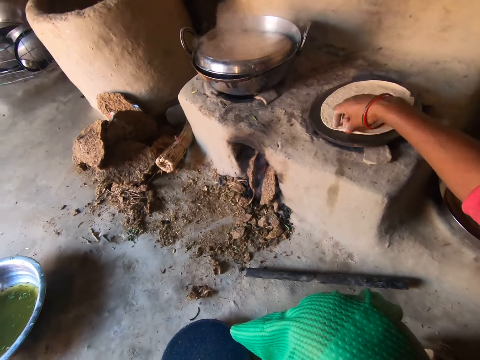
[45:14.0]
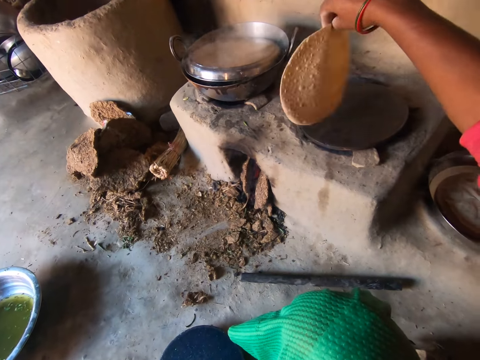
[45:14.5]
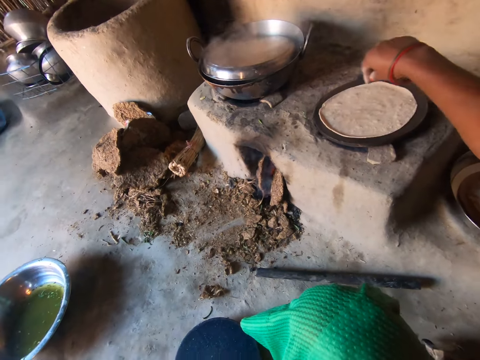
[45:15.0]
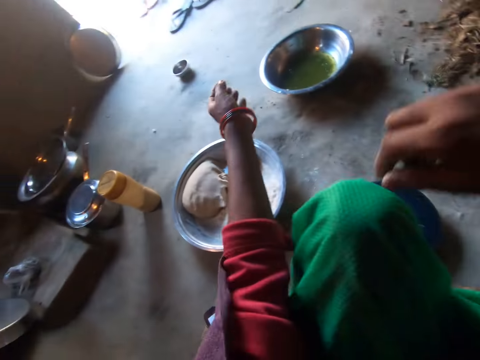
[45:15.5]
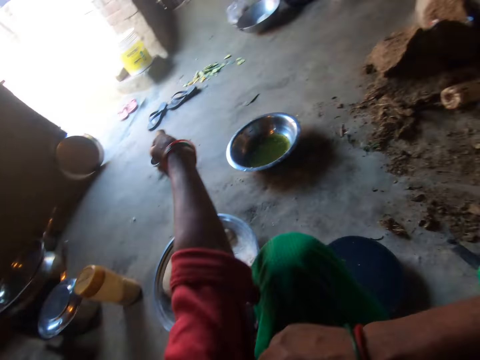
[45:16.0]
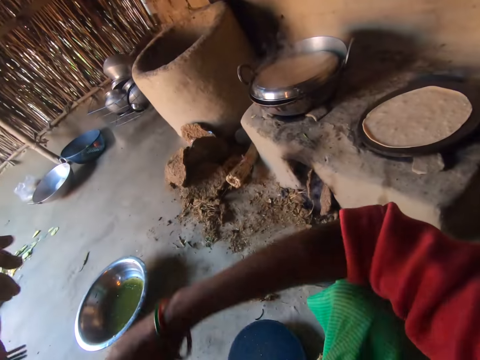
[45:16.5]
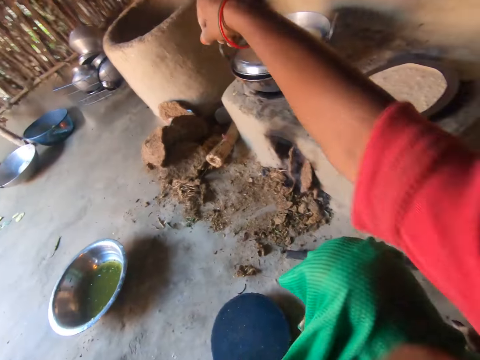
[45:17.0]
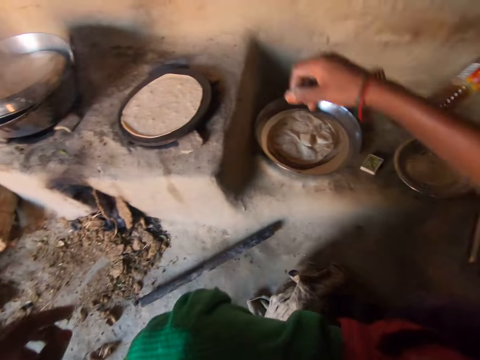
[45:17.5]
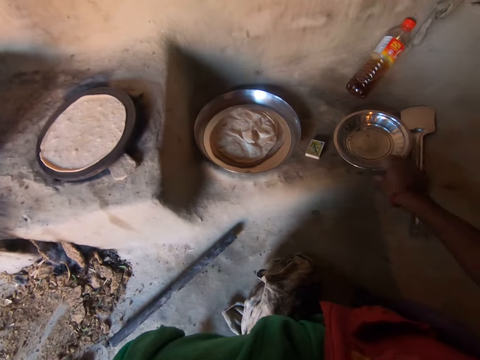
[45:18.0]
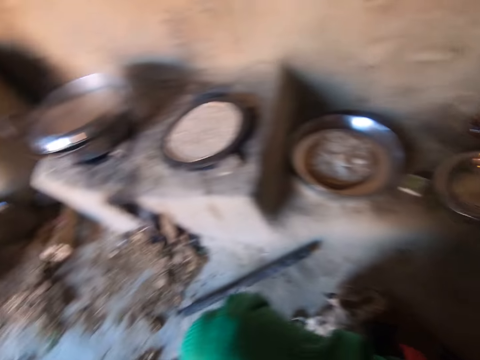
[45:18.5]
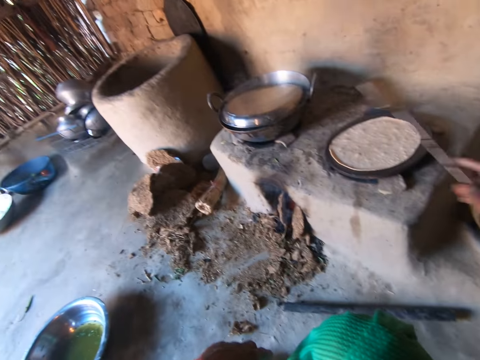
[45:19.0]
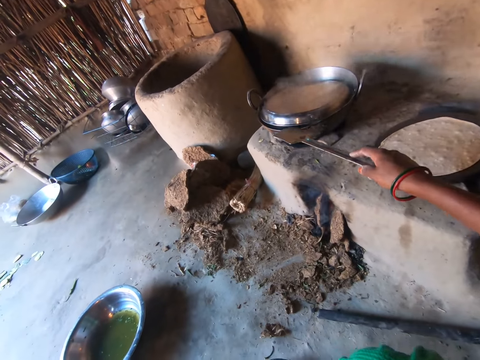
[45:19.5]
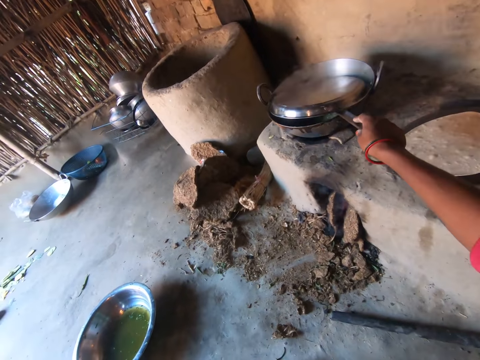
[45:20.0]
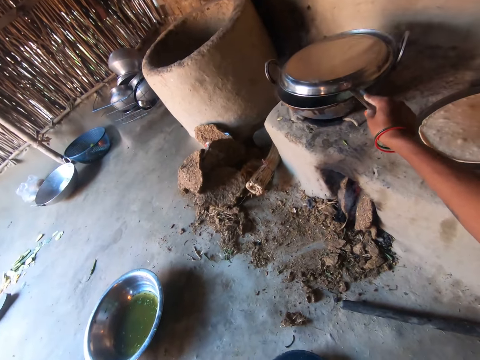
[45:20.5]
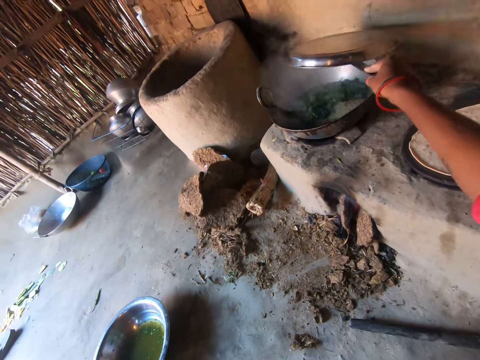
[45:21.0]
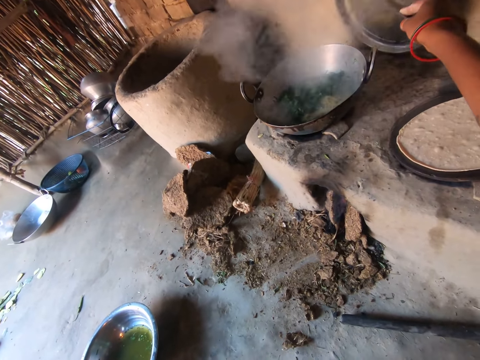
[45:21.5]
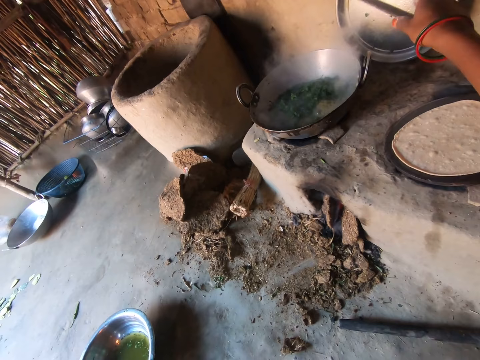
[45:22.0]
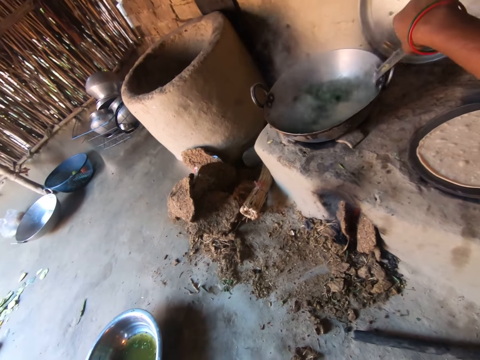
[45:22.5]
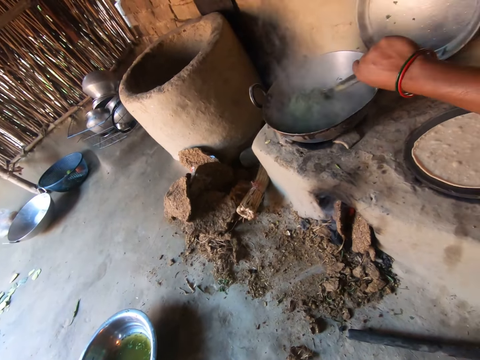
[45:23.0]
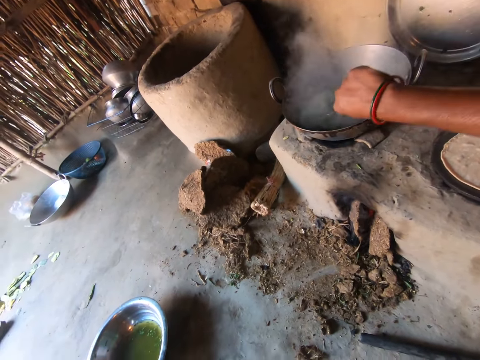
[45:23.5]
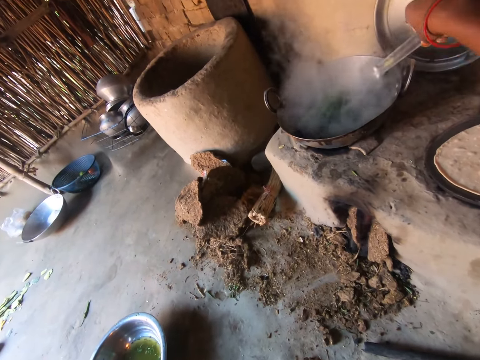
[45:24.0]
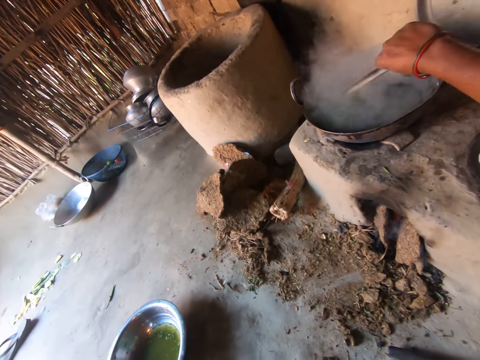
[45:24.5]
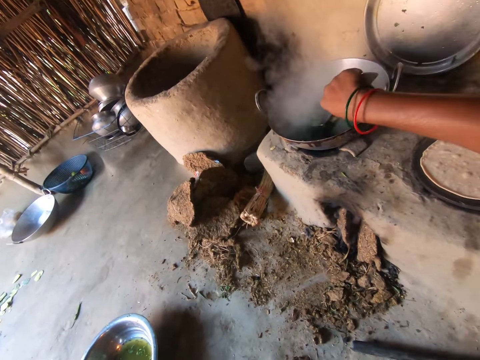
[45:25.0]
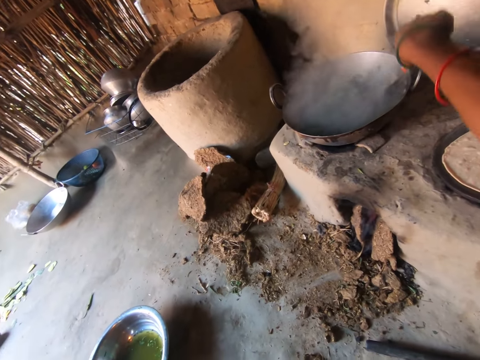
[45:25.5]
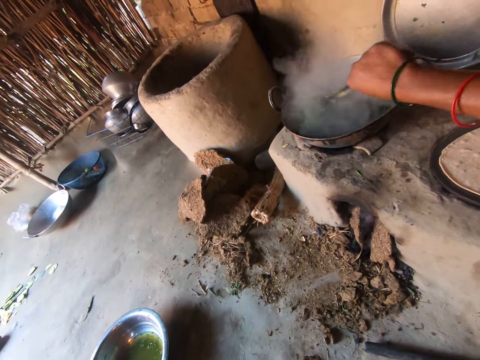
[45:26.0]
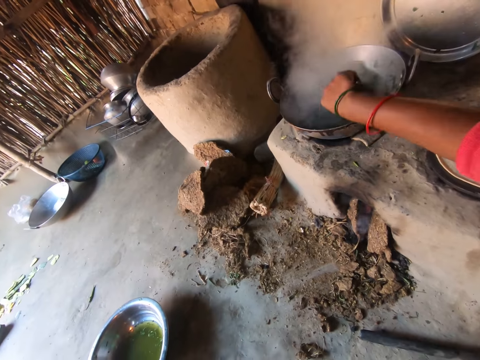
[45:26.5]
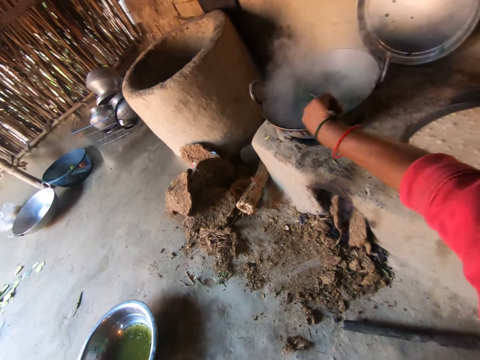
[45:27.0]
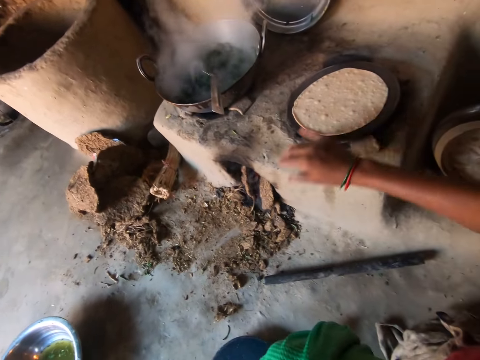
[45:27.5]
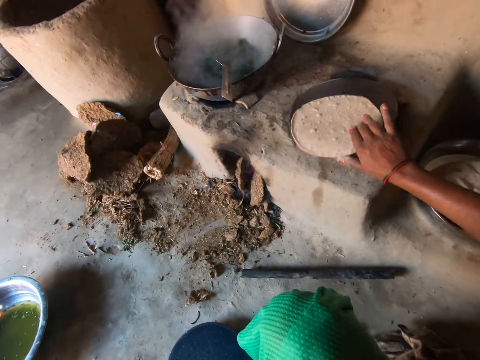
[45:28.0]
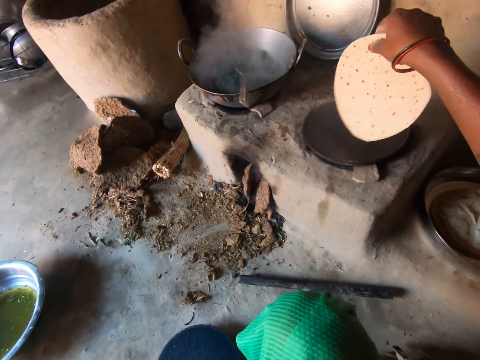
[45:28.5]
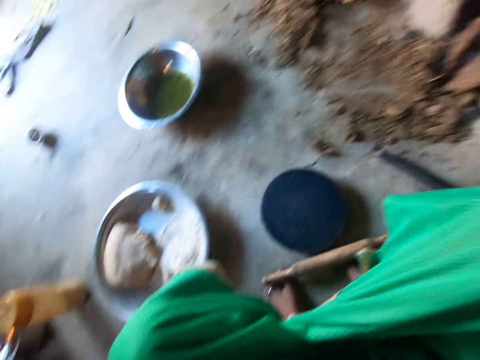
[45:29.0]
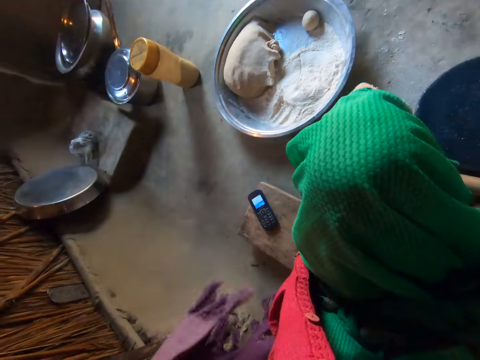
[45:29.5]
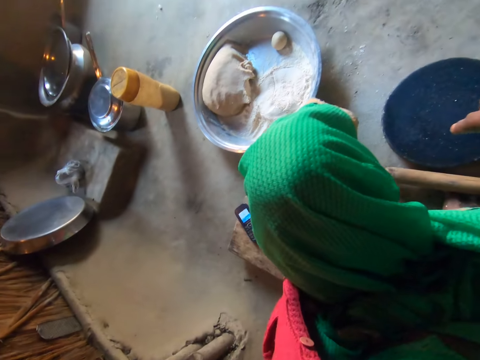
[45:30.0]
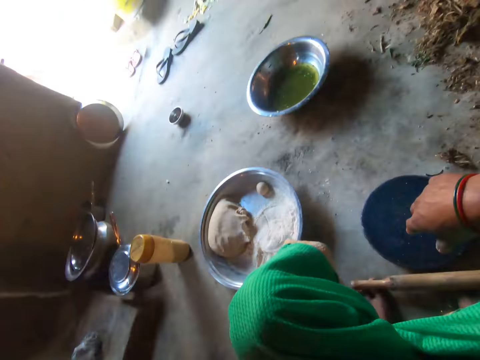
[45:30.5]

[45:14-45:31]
The camera wearer adjusts the chapati on the pan with her right hand. She adjusts her clothes' left sleeve with her right hand. She adjusts her clothes' right sleeve with her right hand. She takes a spoon or spatula on the floor with her right hand. She carries a pot lid or tray with the spoon. She puts the tray on a stove with the spatula. She stirs the food in the pot with the spoon. She mixes the vegetable with the spatula again. She drops the spoon in the pot. She adjusts the chapati on the pan with her right hand.

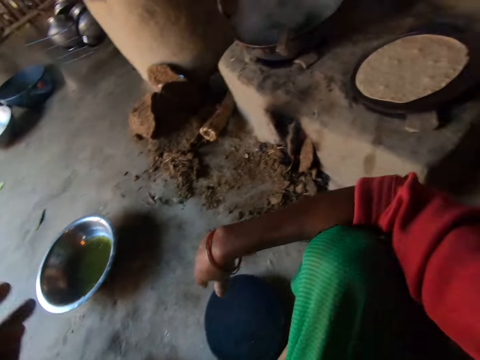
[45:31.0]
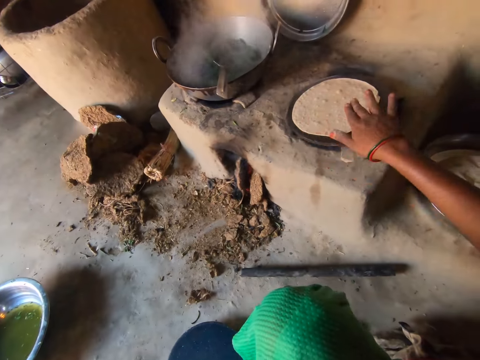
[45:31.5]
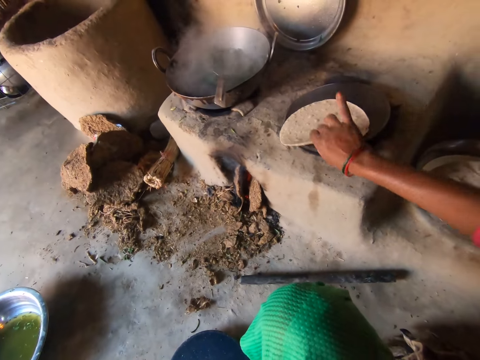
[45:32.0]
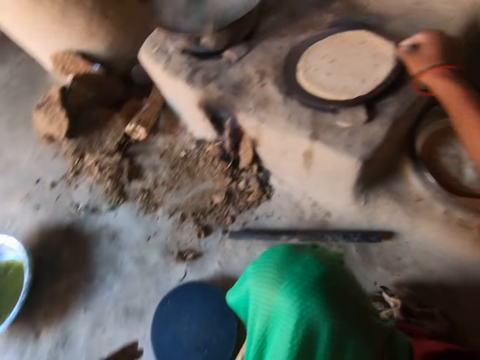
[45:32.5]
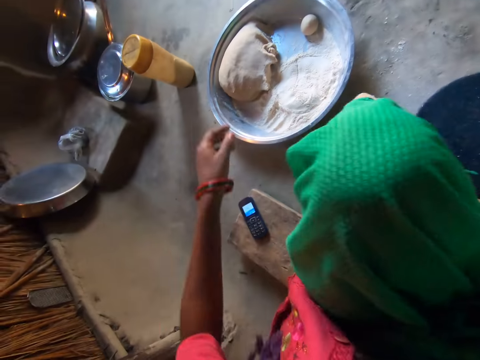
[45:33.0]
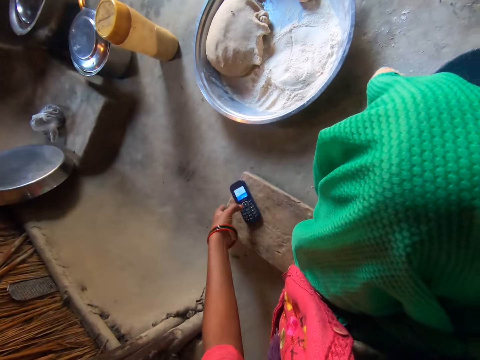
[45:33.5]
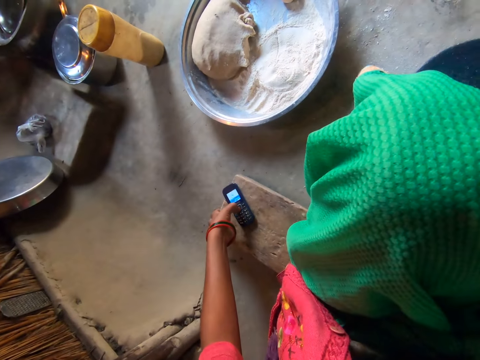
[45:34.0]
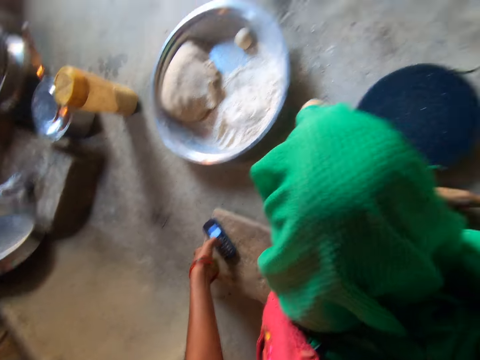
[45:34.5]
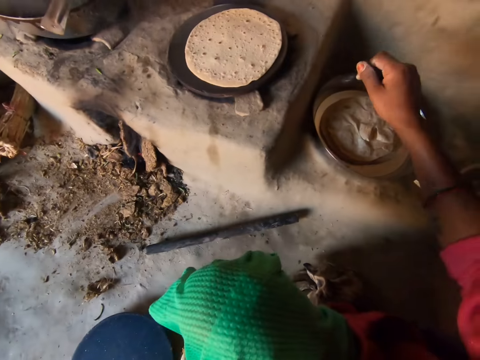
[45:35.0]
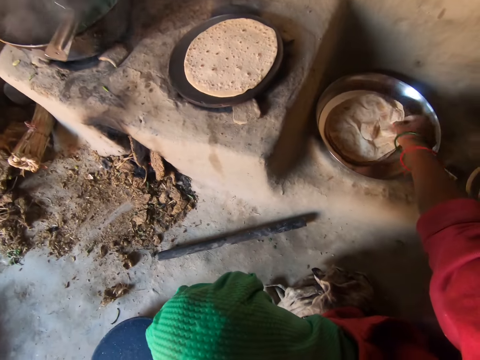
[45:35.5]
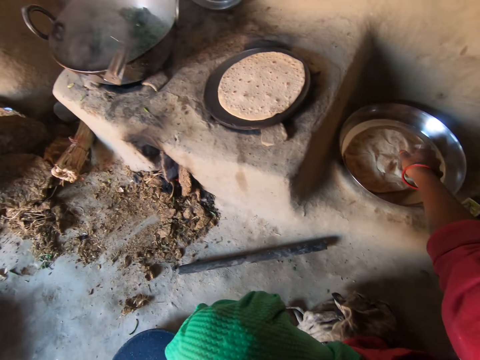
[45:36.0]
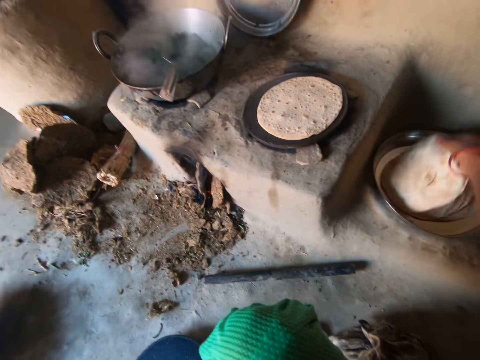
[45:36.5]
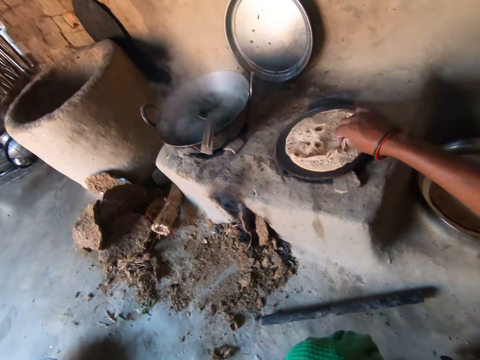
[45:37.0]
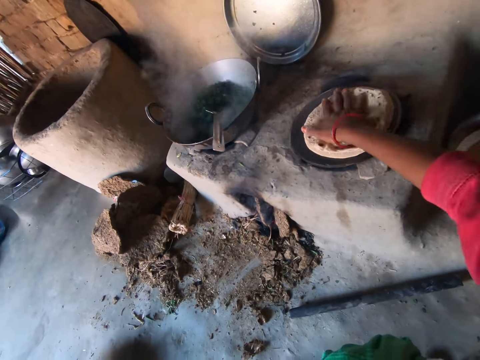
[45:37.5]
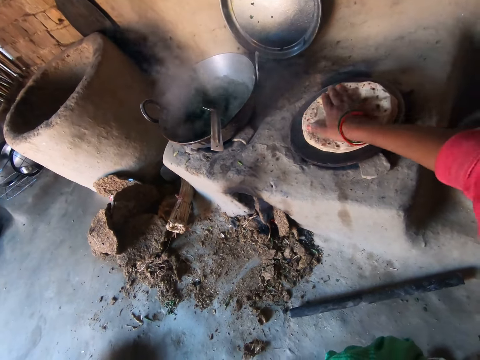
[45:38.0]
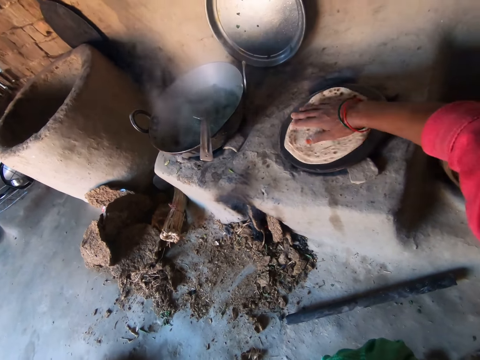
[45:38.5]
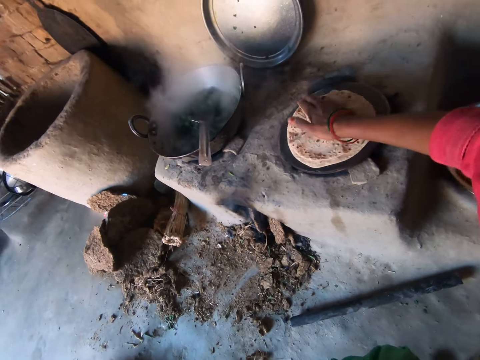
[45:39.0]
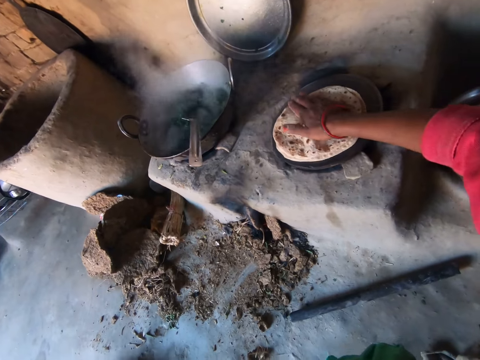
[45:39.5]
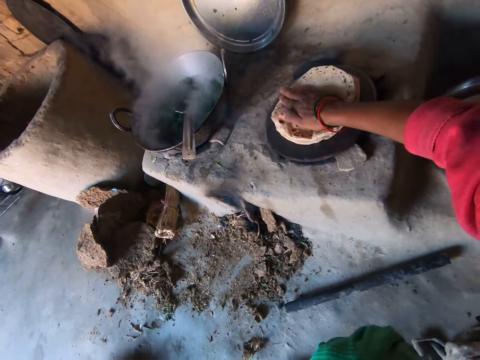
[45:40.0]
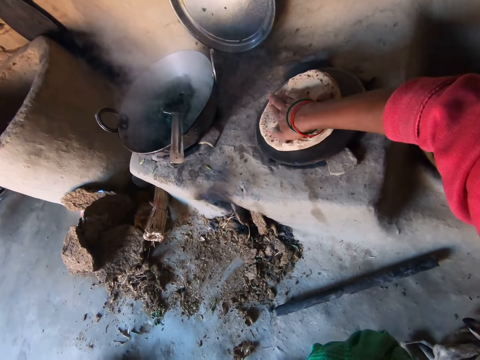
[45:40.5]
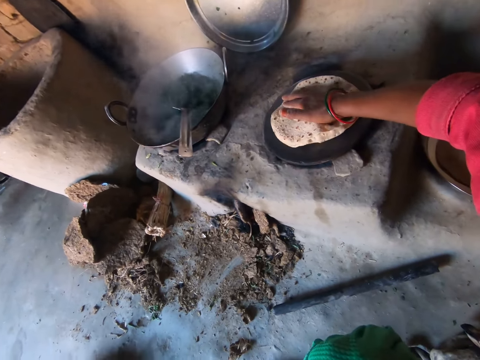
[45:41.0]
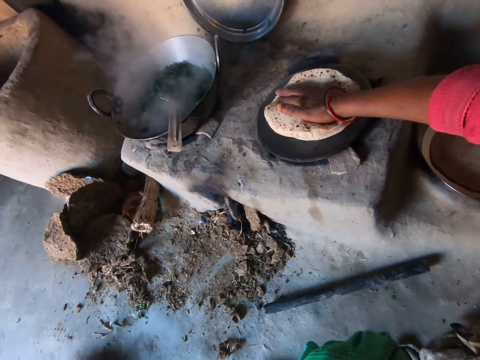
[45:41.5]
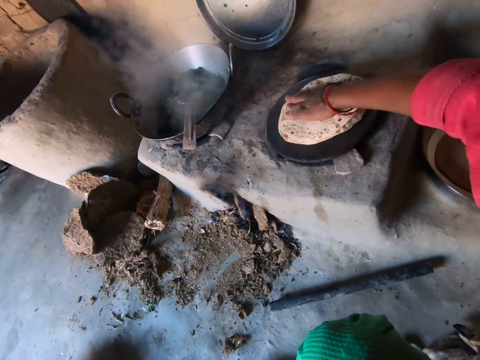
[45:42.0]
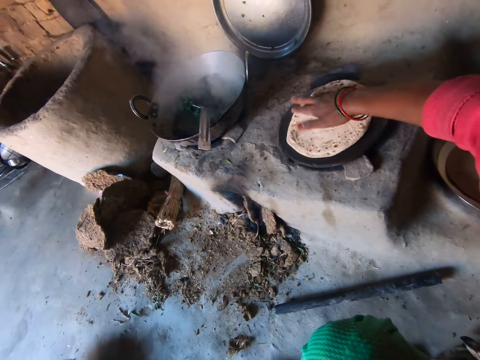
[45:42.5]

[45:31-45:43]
The camera wearer flips the chapati on the pan. She operates the phone on the stool with her left hand. She takes a chapati on a tray with her right hand. She places the chapati on the chapati on the pan. She presses the chapati. She rotates the chapati on the pan with her right hand. She presses the chapati repeatedly.
